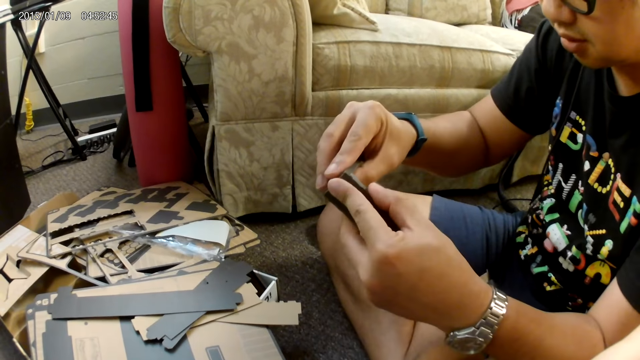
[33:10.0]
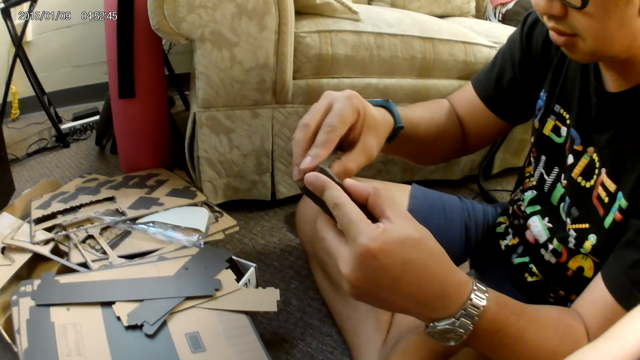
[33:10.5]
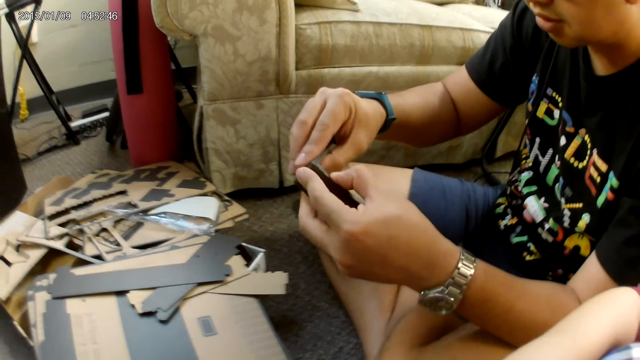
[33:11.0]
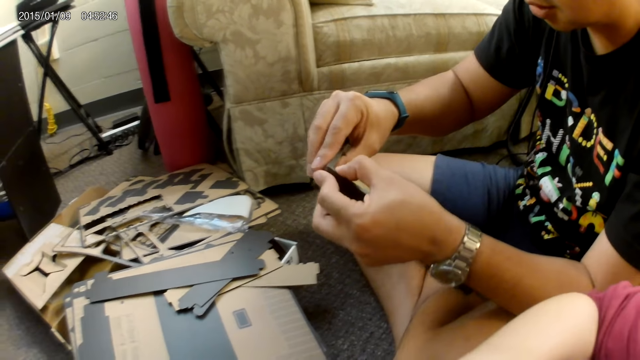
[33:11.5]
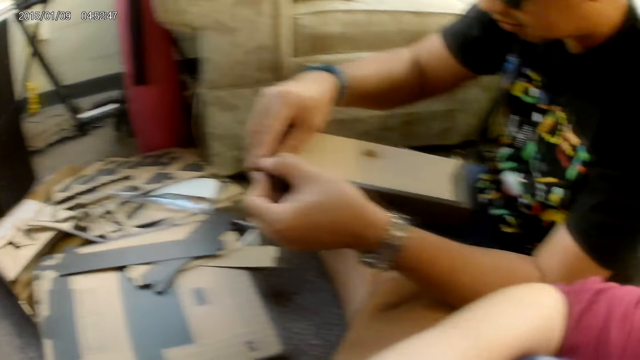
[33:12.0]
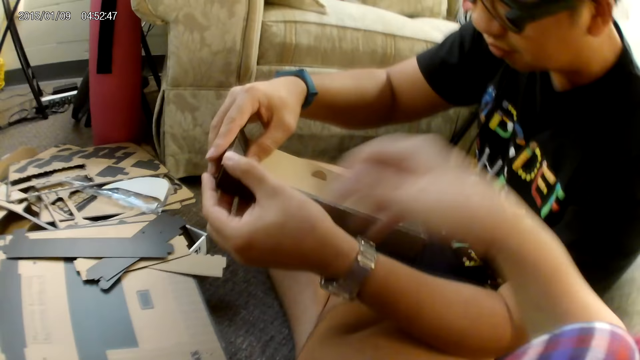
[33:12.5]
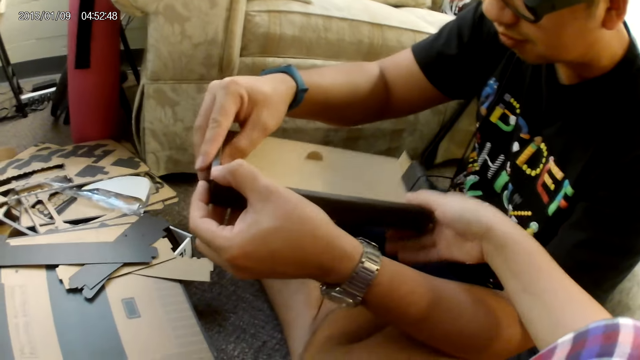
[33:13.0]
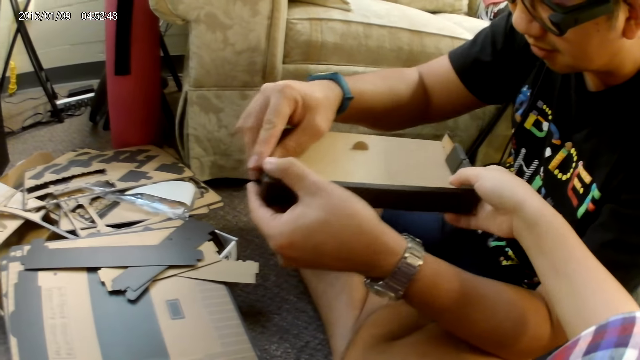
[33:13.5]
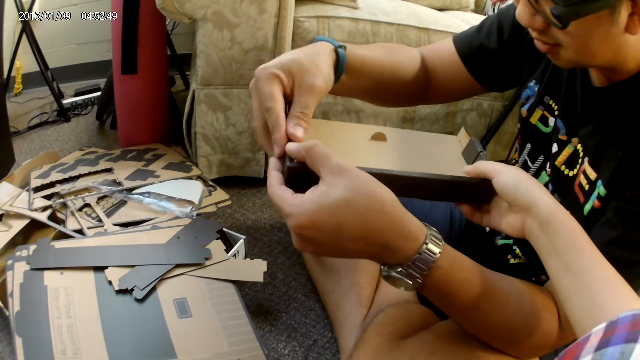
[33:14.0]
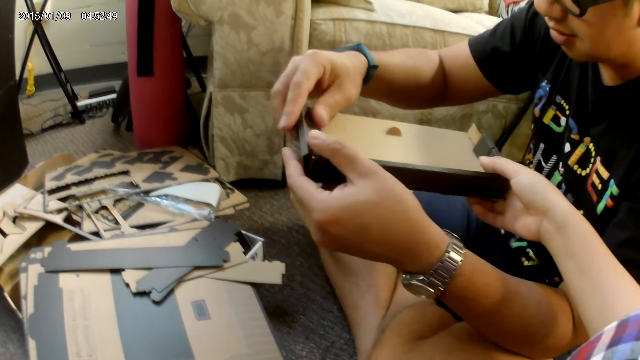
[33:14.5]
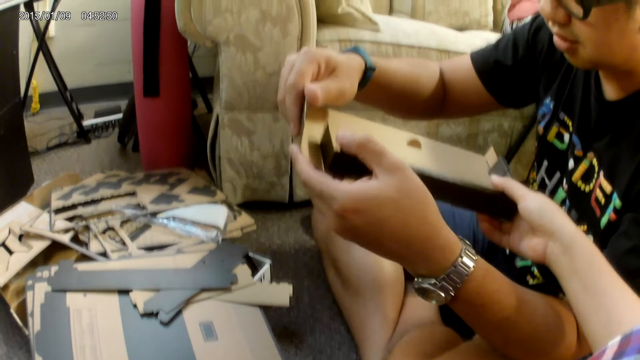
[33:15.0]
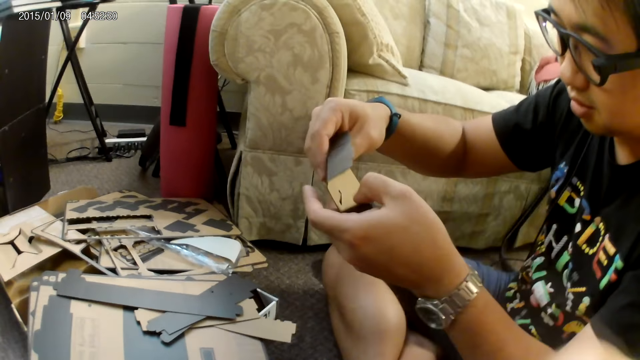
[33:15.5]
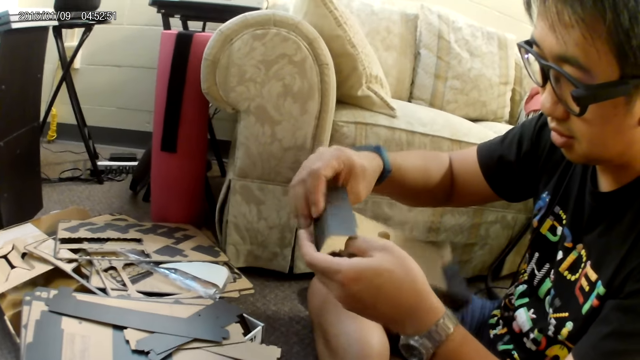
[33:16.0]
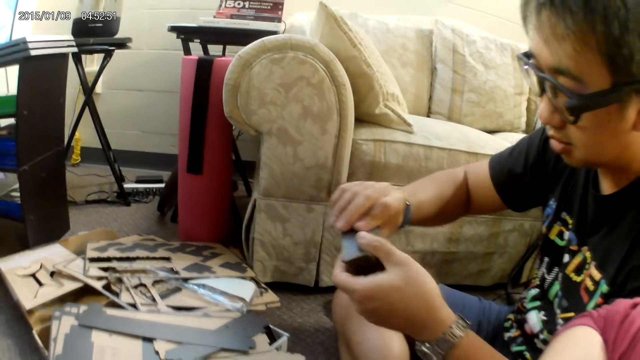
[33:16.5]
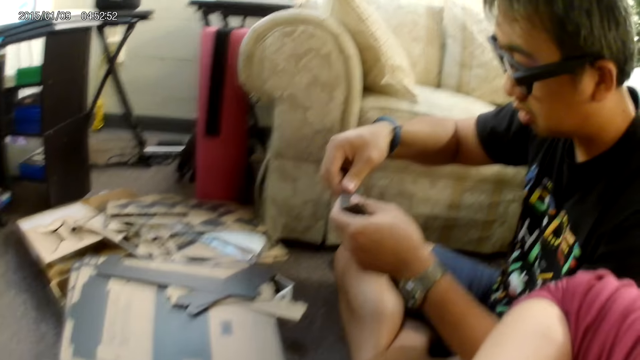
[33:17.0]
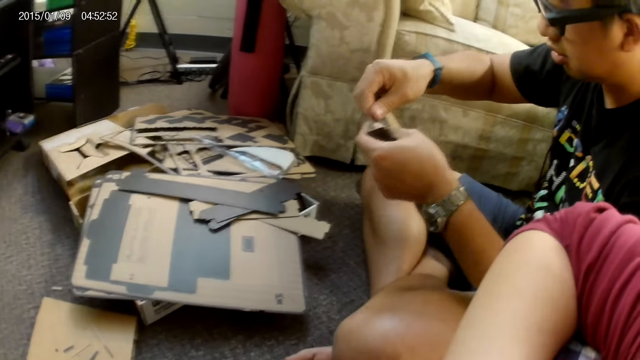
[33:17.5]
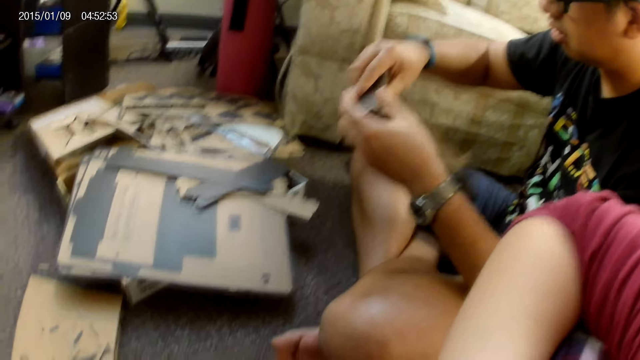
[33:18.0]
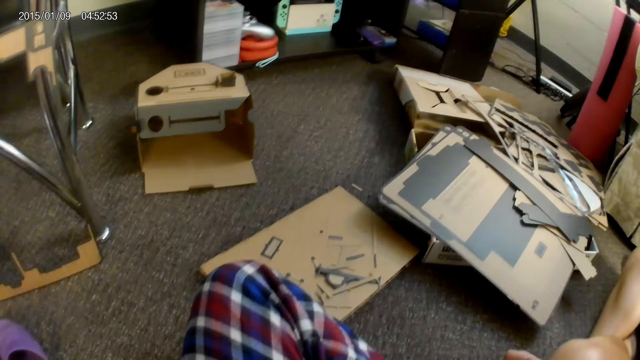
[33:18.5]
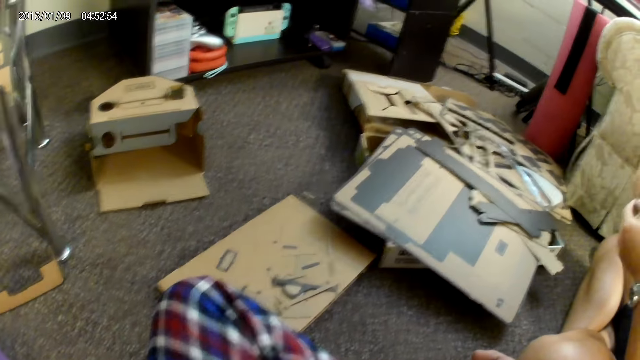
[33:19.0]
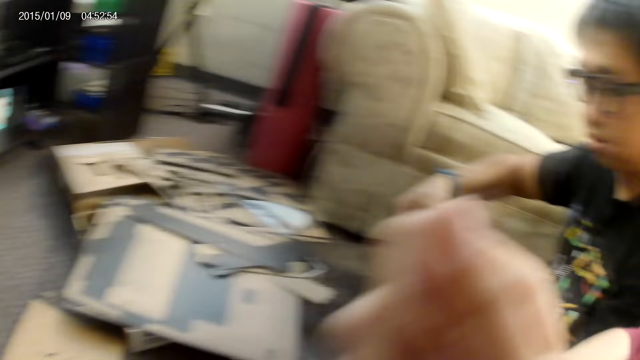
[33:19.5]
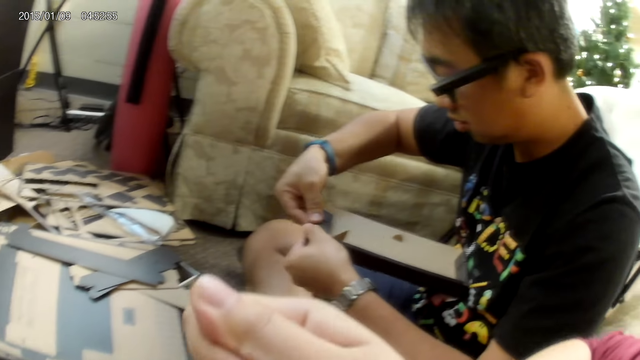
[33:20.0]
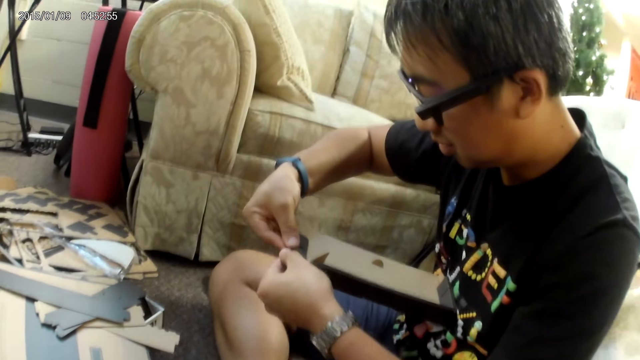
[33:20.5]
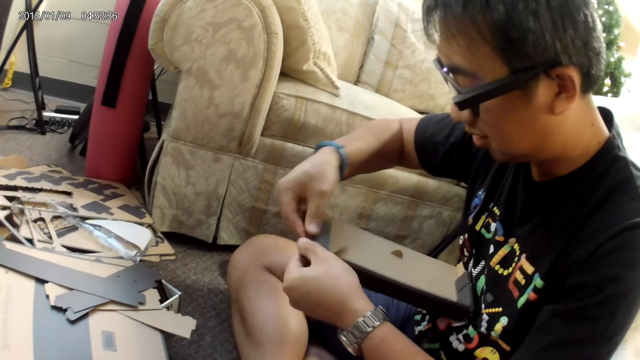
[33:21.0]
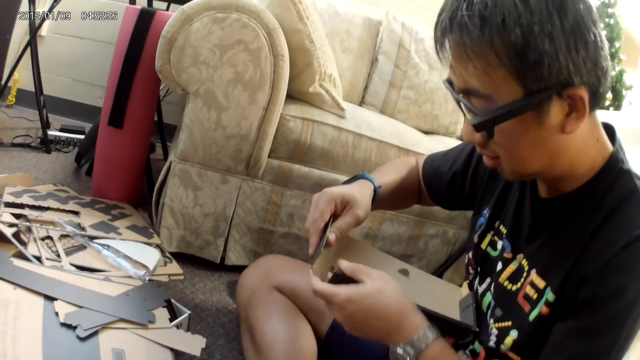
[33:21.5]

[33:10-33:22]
The camera wearer holds the cardboard with a man with her right hand. She touches the carton. She leaves the cardboard with the man. She removes her hand from the carton.

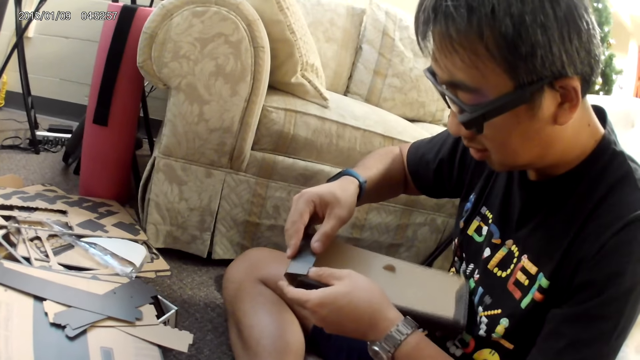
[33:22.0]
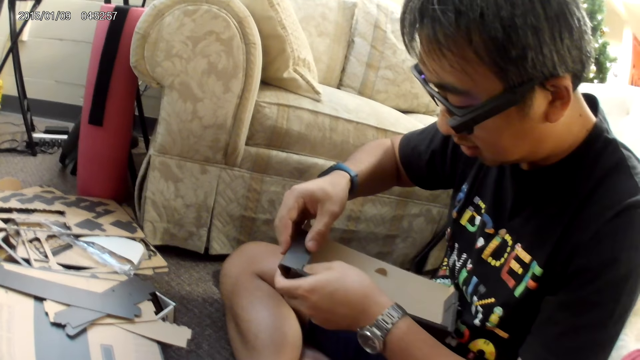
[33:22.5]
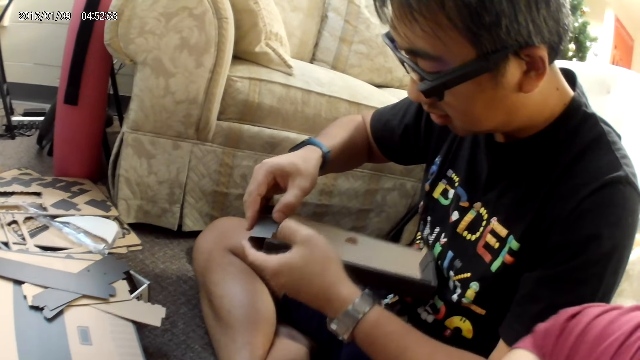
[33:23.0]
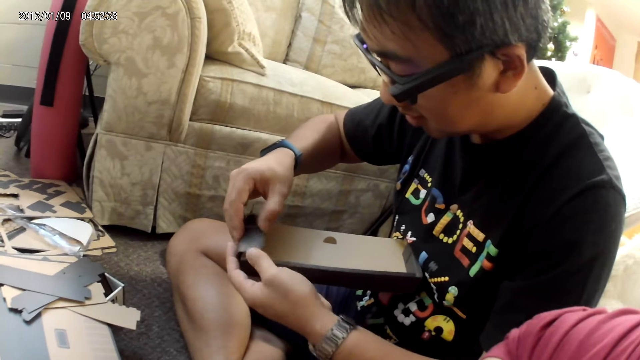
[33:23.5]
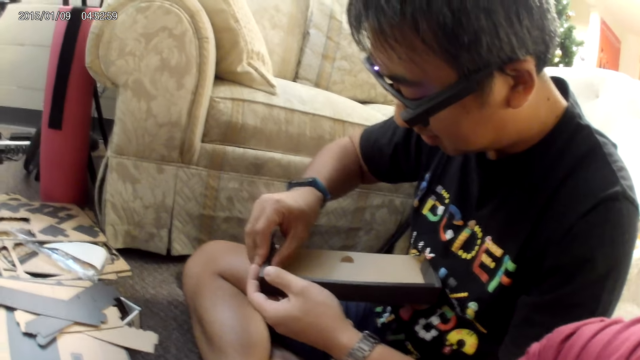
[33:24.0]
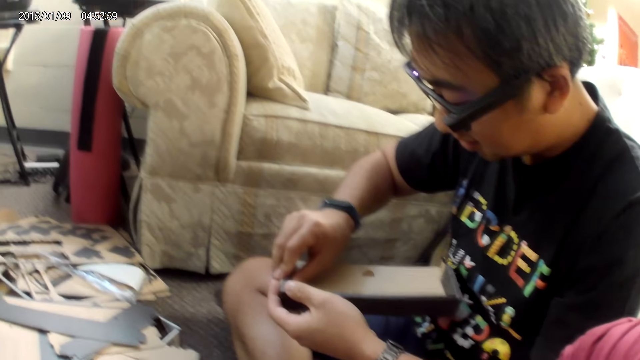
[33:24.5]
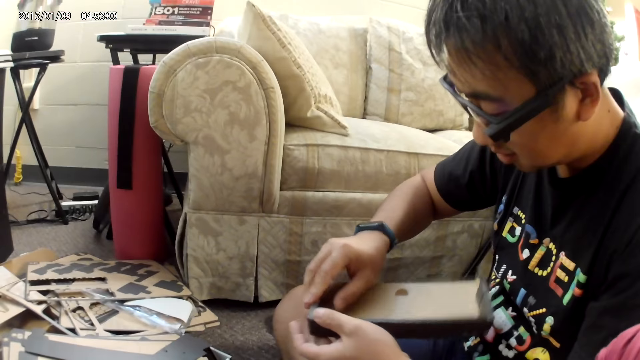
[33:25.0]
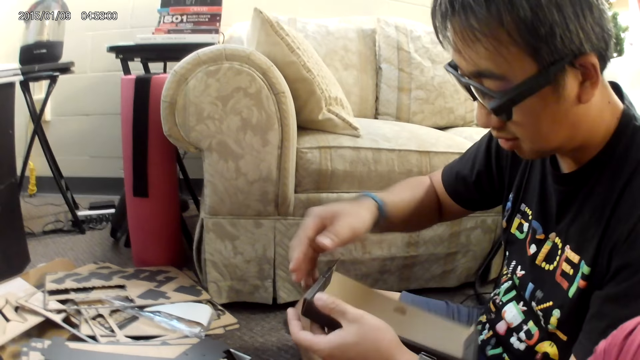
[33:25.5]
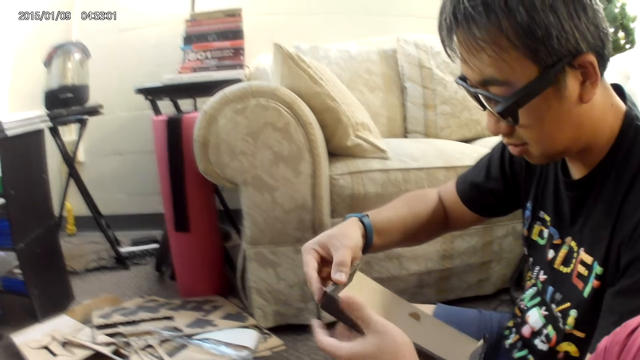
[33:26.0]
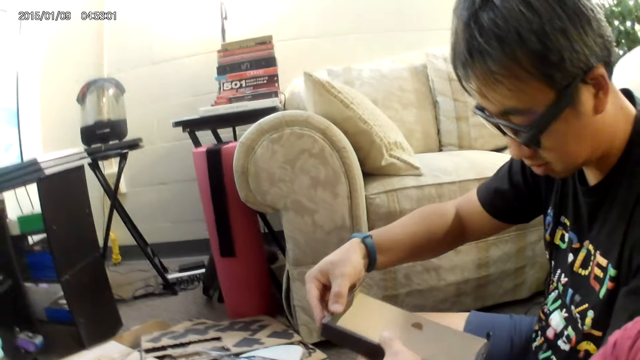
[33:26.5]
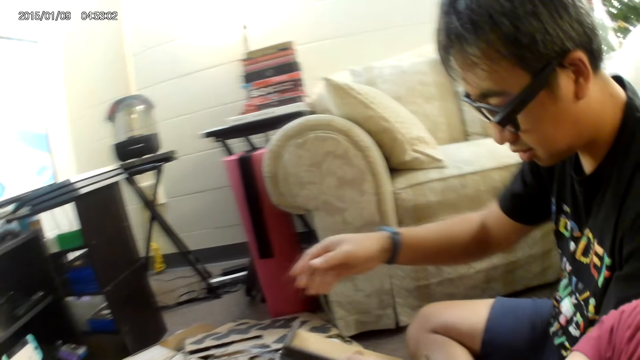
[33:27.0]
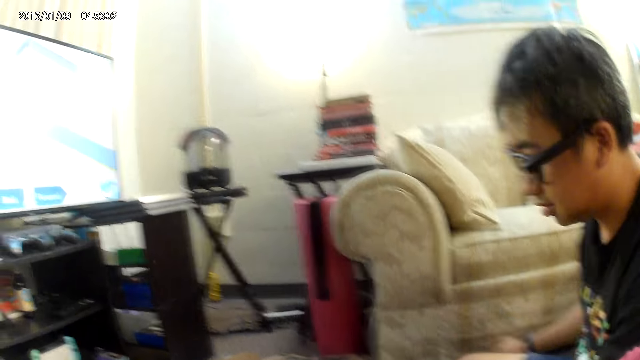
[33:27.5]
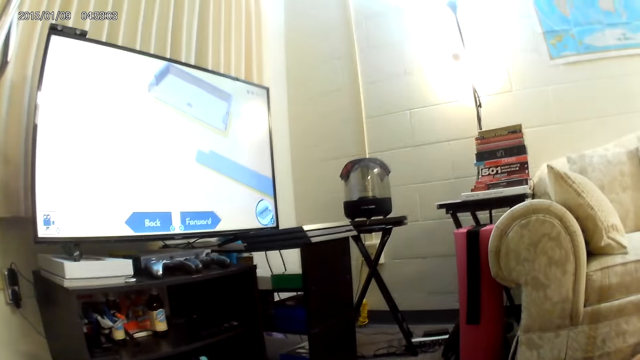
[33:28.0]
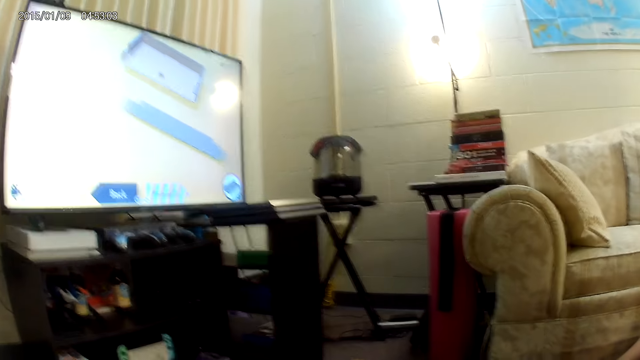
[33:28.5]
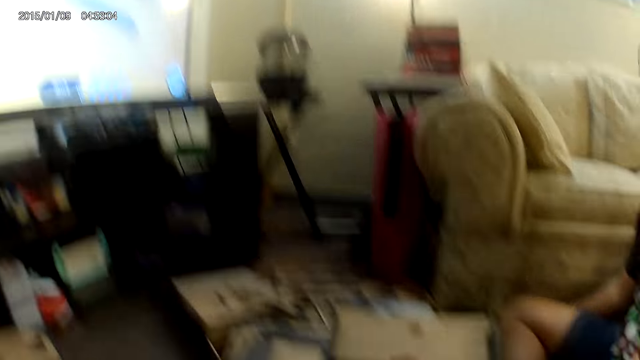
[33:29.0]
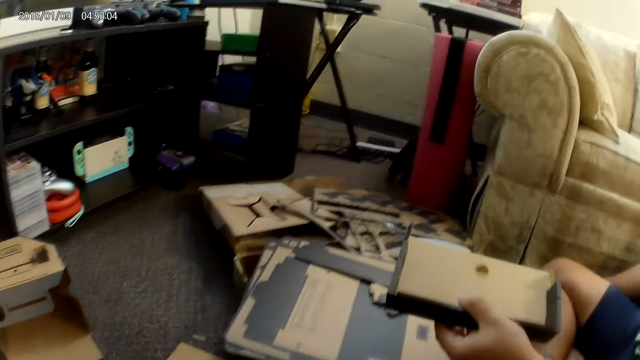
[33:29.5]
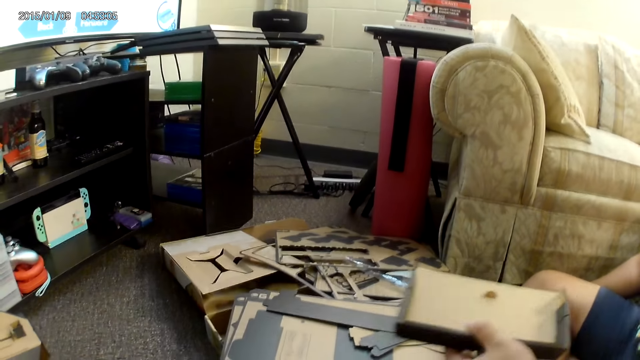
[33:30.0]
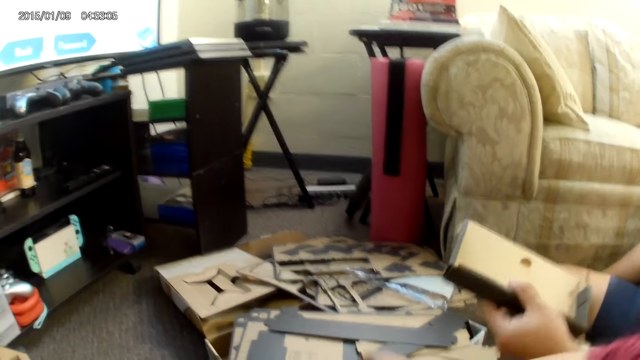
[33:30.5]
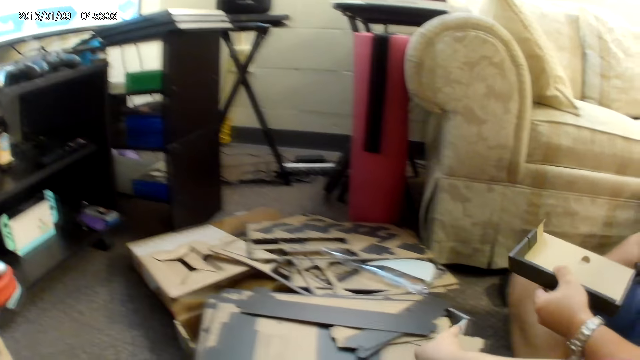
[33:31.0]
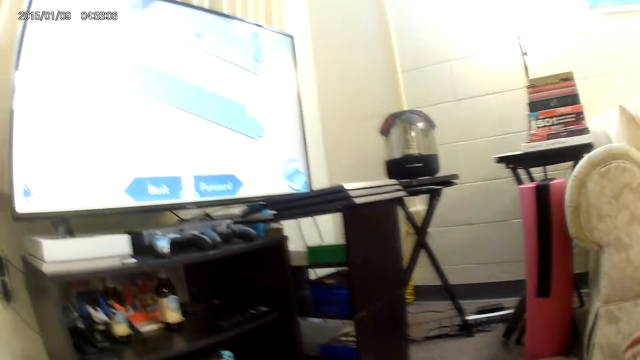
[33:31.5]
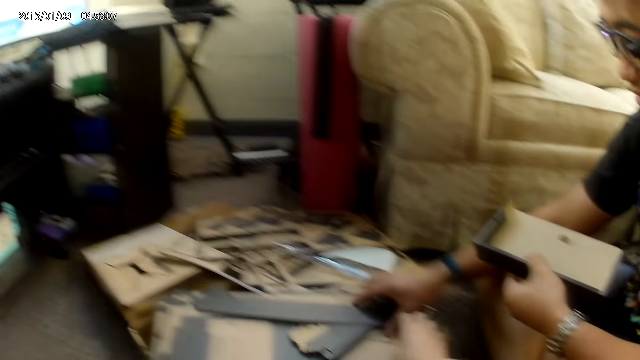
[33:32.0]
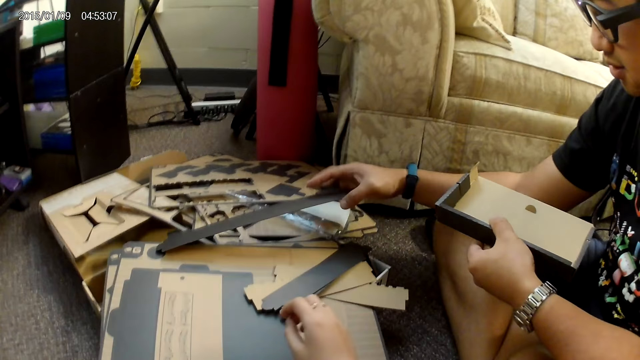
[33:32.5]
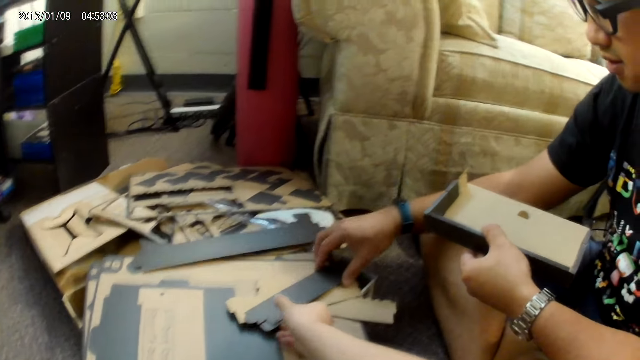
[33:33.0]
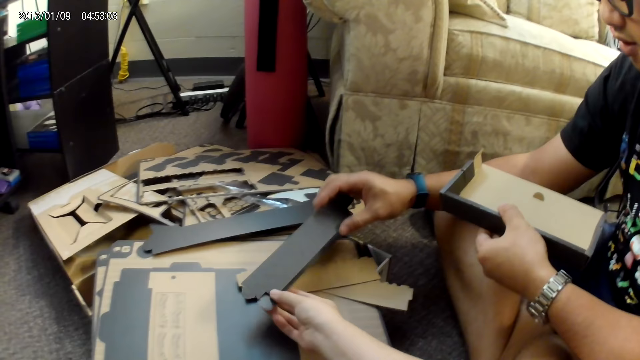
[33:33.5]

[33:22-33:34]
A person holds the cardboard with his left hand. The person picks up a cardboard from a stack of cardboard with his right hand. He picks up a cardboard from the stack of cardboard with his right hand again. The camera wearer picks up a cardboard from the stack of cardboard with her right hand.
